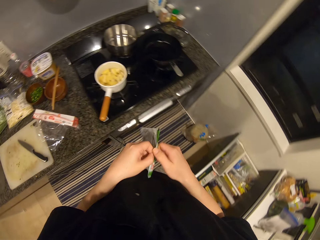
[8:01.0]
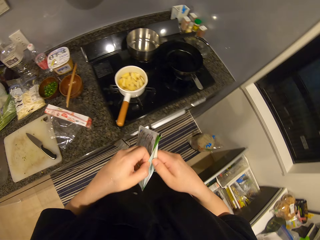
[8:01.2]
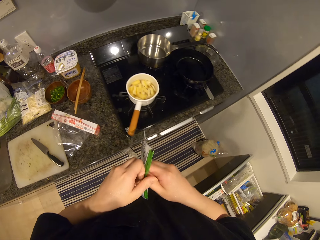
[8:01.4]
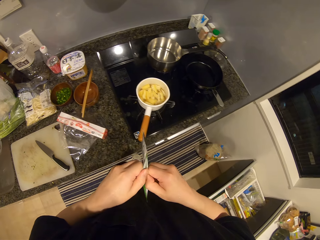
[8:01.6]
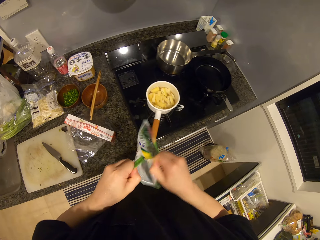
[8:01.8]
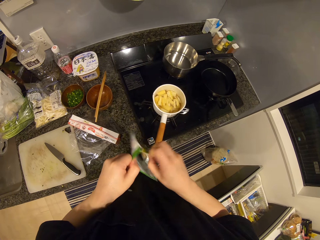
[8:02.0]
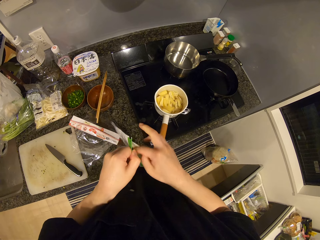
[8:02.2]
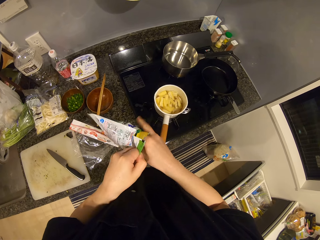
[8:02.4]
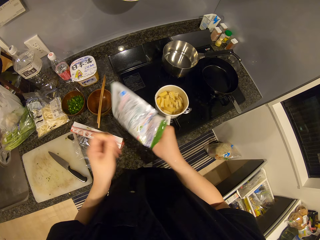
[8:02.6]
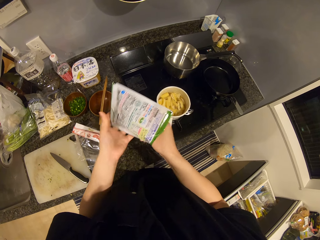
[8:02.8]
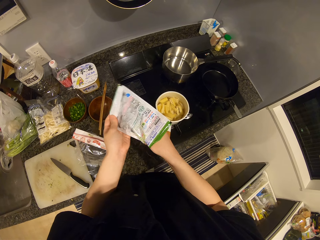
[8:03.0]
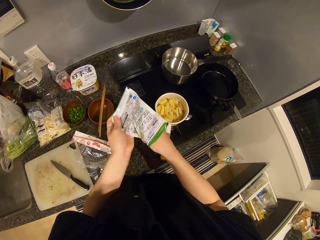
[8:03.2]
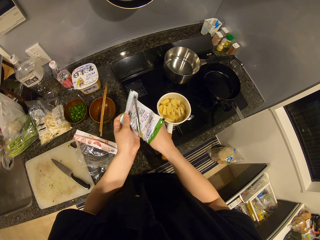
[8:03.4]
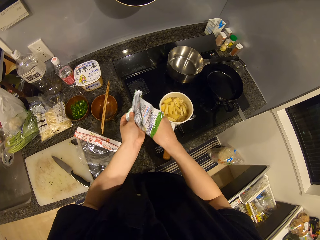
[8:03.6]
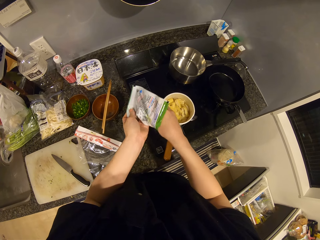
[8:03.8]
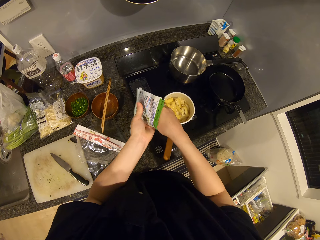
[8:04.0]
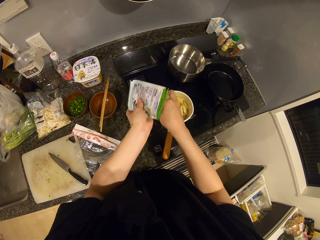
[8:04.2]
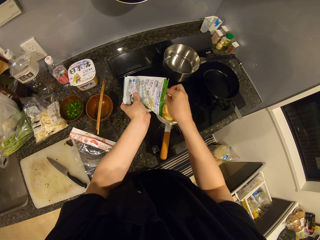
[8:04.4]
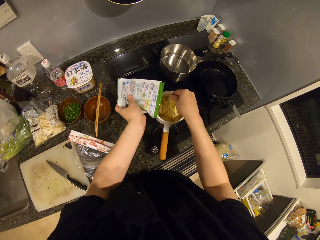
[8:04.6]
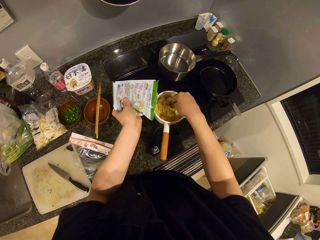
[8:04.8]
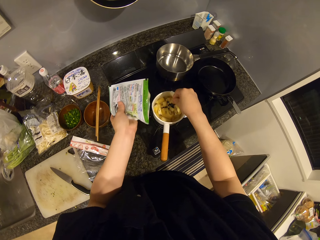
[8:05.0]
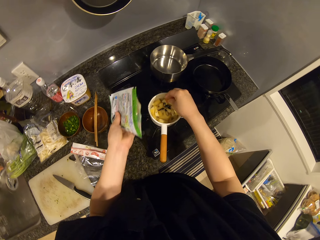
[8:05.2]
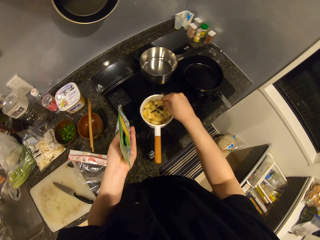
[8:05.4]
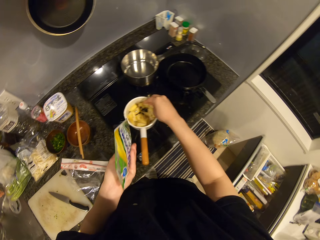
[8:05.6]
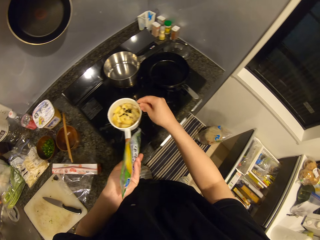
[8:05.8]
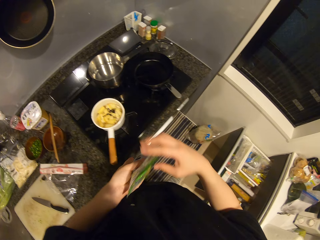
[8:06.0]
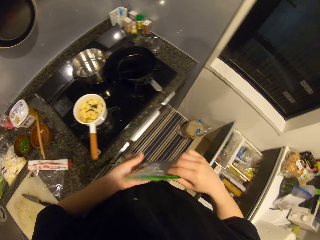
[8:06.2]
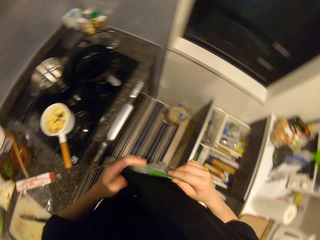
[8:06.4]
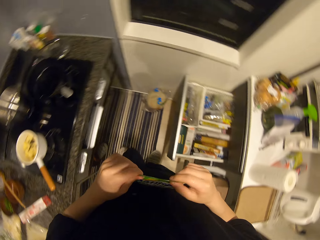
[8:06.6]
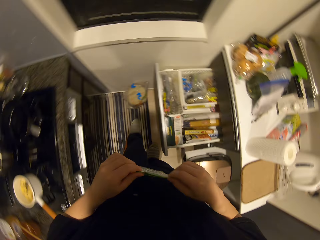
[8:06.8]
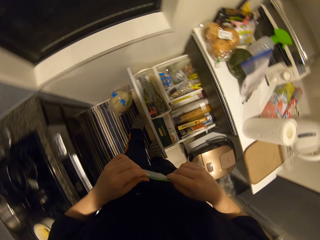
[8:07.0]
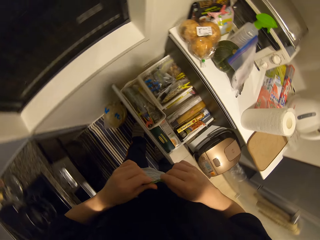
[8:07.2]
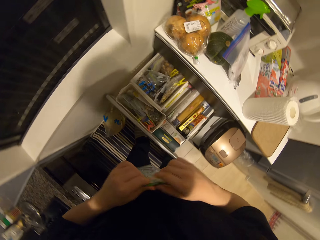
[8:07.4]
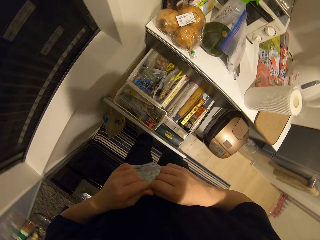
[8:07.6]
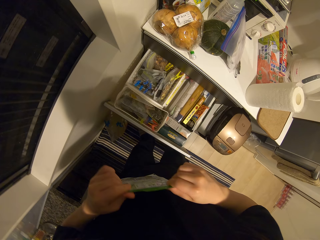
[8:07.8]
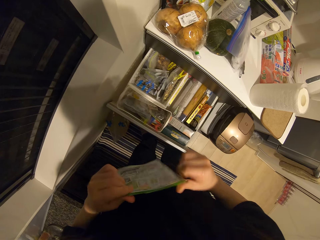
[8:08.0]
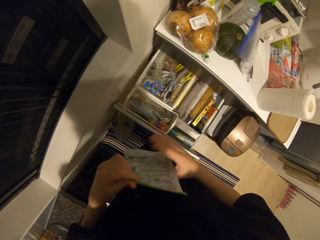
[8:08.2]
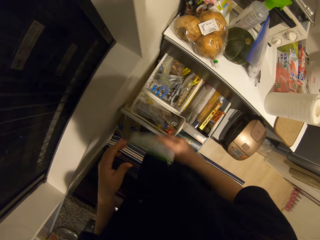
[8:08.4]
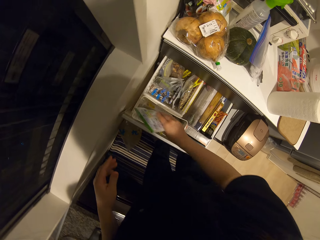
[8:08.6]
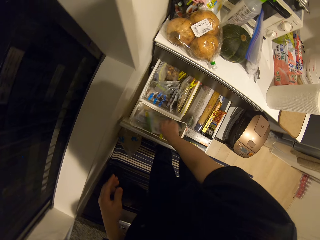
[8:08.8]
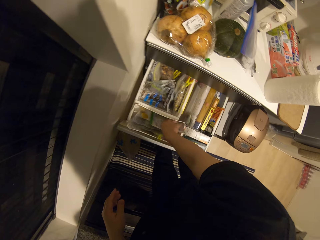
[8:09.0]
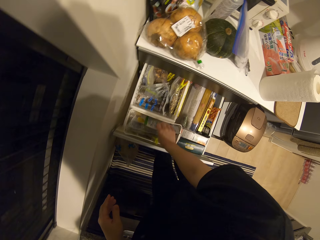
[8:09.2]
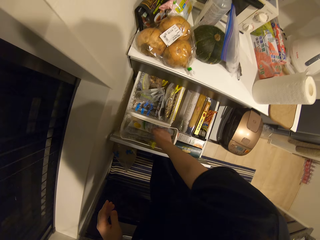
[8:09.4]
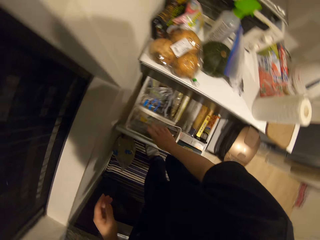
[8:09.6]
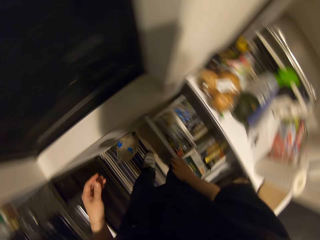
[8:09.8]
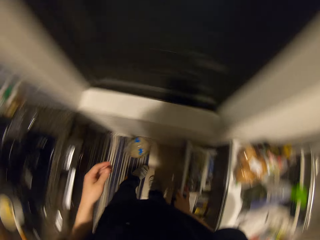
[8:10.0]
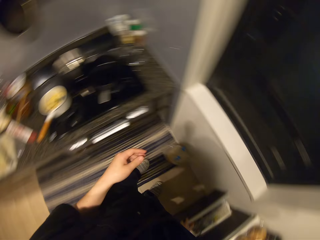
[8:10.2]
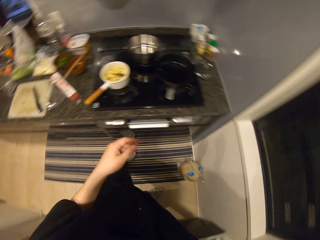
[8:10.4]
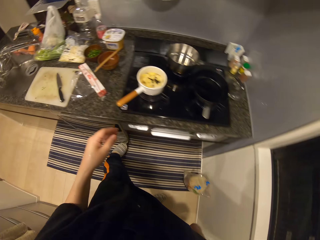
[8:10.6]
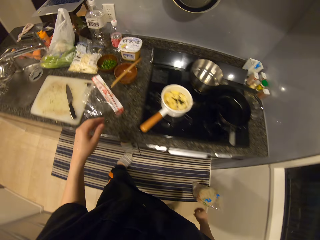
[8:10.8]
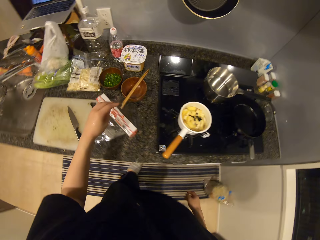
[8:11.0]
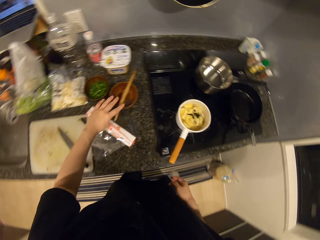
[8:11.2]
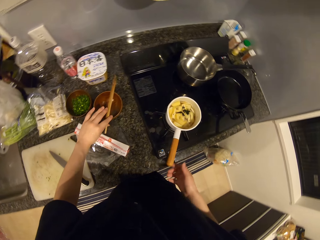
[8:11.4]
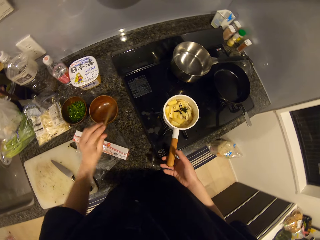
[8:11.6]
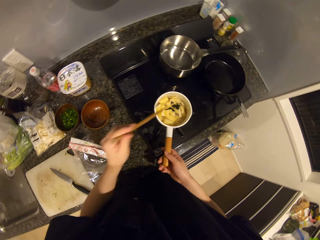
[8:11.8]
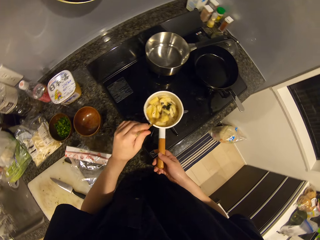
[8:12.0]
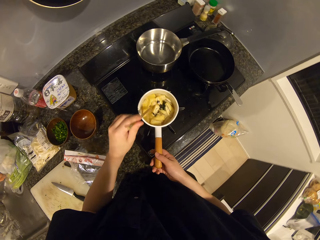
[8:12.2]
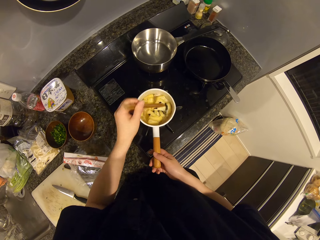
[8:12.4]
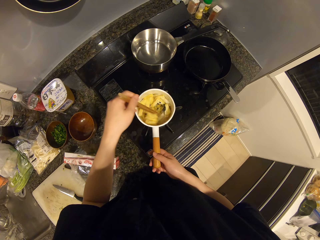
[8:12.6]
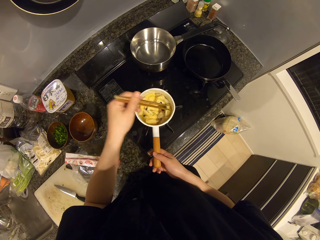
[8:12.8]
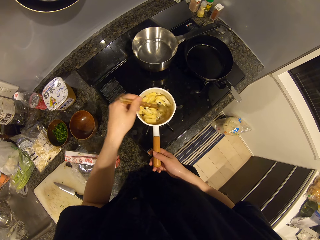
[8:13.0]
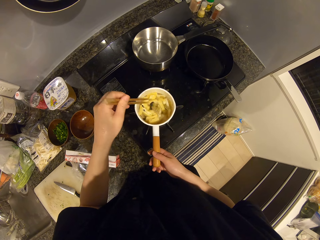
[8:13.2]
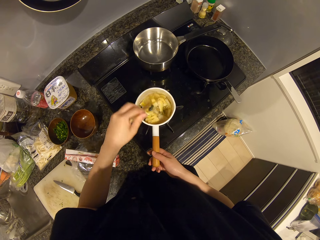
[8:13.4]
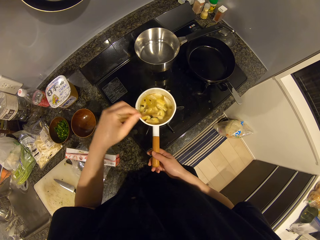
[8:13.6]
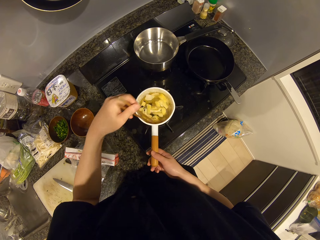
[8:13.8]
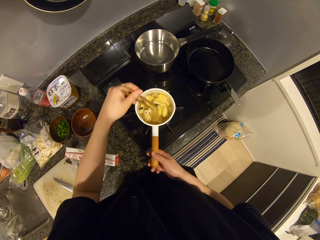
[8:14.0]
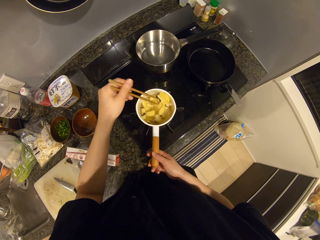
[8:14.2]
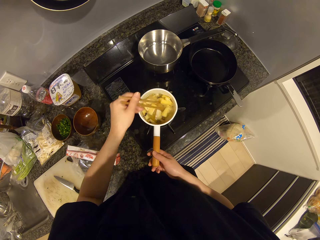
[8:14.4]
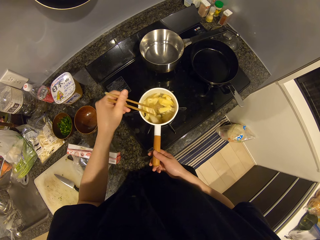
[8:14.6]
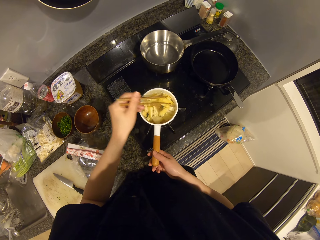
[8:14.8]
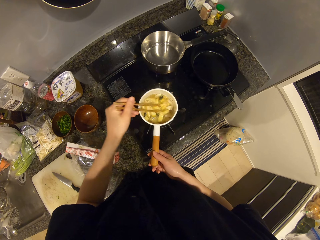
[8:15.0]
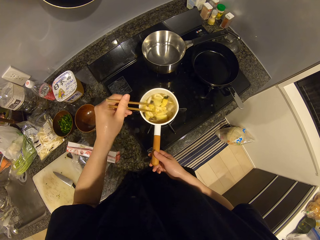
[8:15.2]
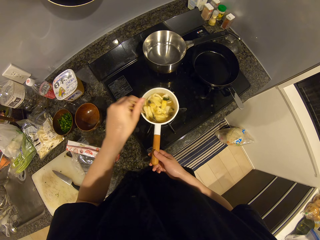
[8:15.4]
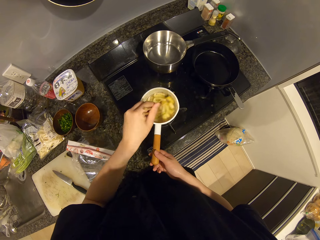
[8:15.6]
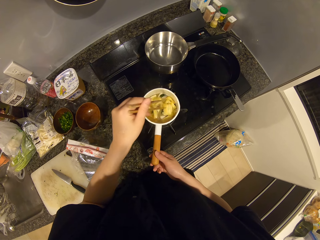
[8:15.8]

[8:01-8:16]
The camera wearer opens the pack of mint leaf. They take mint leaf from the pack. They sprinkle the mint leaves in the soup. They seal the pack of mint leaves, place the pack of mint leaves in the drawer and close the drawer. They pick up the chopsticks. They stir the soup on the cooker with the chopsticks.

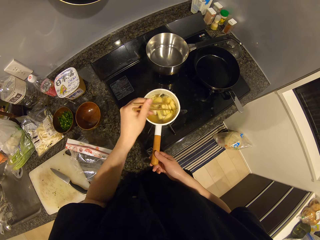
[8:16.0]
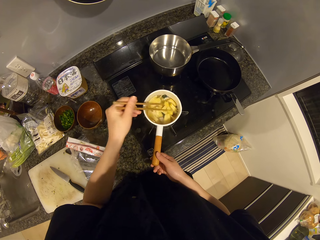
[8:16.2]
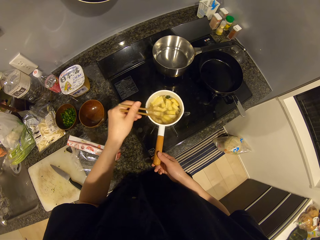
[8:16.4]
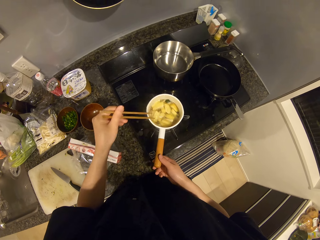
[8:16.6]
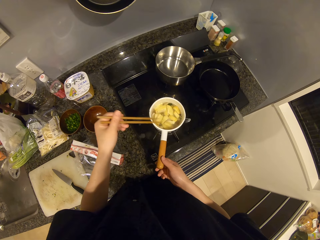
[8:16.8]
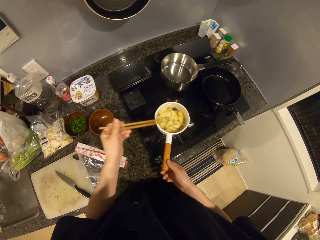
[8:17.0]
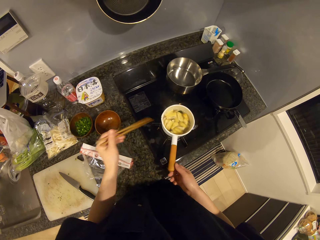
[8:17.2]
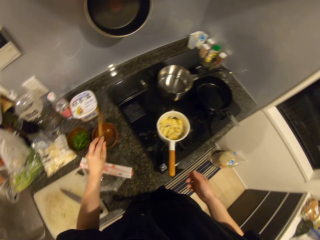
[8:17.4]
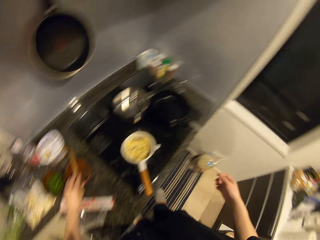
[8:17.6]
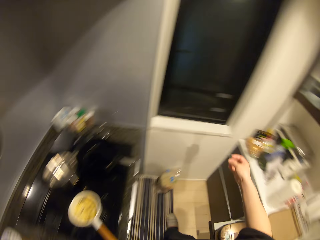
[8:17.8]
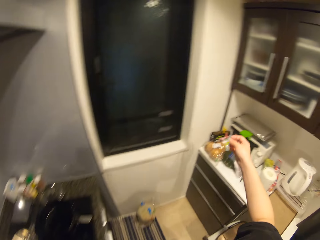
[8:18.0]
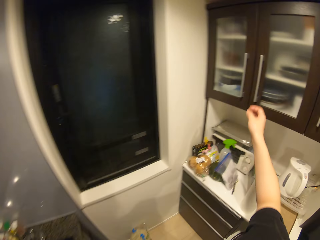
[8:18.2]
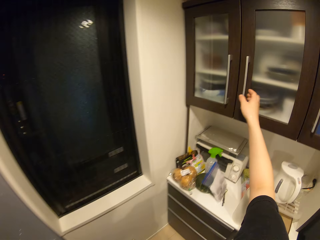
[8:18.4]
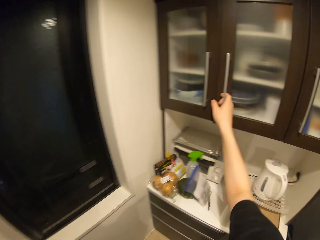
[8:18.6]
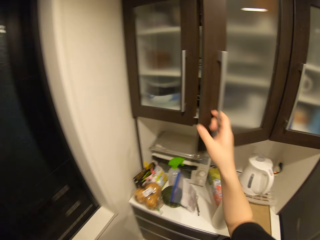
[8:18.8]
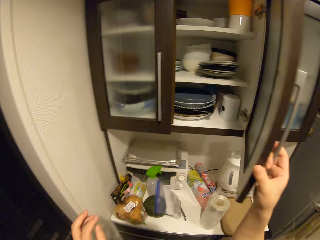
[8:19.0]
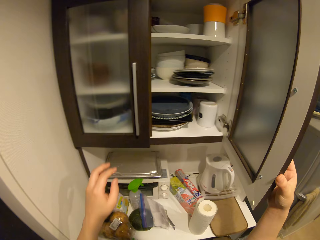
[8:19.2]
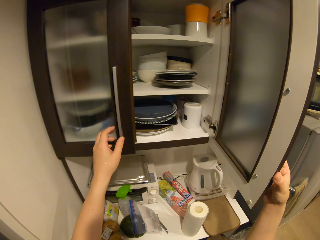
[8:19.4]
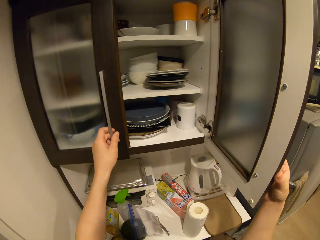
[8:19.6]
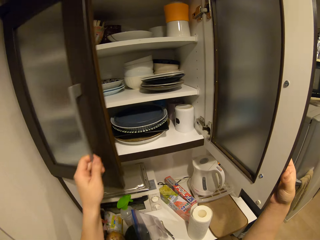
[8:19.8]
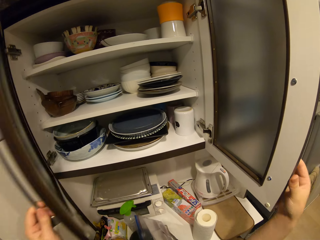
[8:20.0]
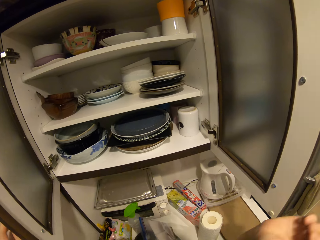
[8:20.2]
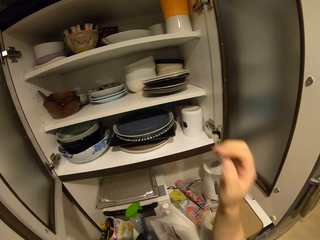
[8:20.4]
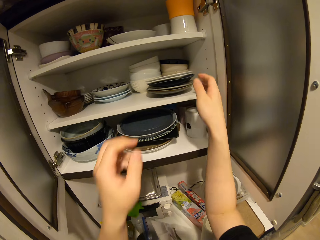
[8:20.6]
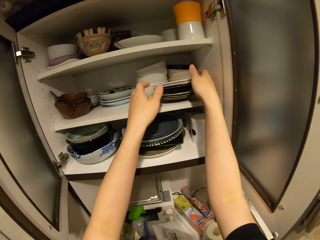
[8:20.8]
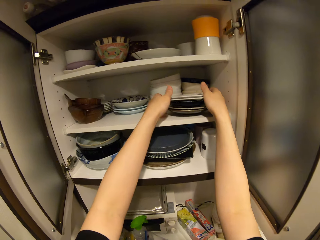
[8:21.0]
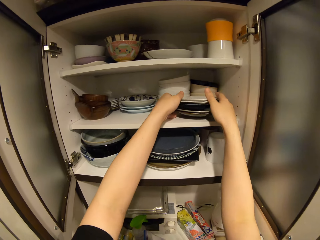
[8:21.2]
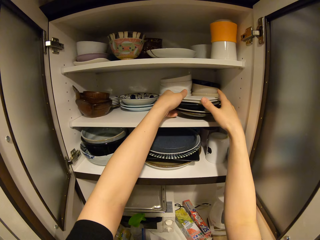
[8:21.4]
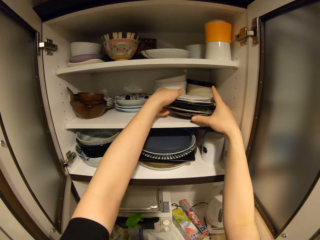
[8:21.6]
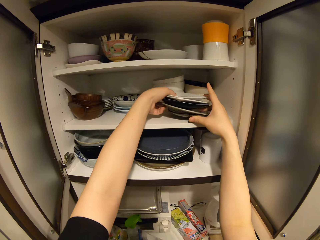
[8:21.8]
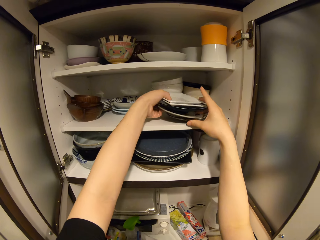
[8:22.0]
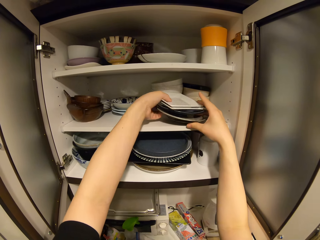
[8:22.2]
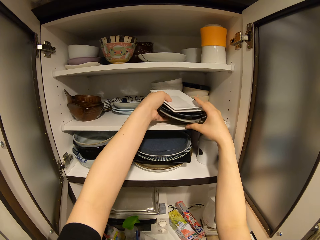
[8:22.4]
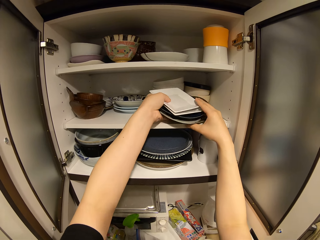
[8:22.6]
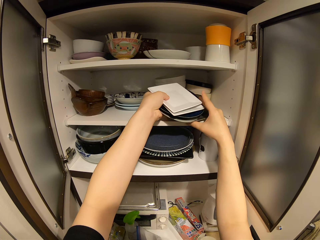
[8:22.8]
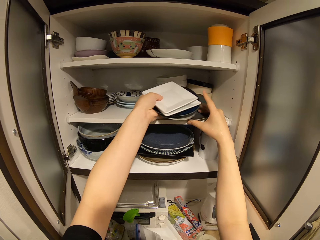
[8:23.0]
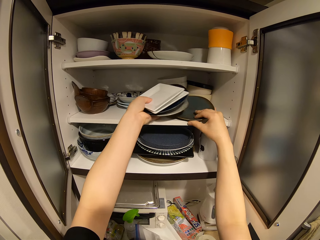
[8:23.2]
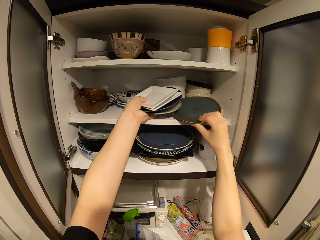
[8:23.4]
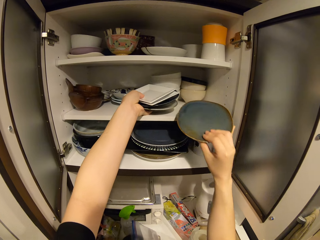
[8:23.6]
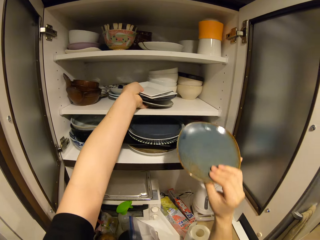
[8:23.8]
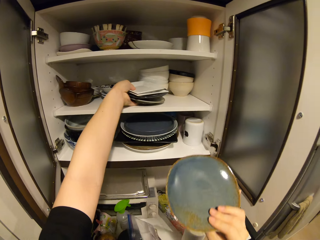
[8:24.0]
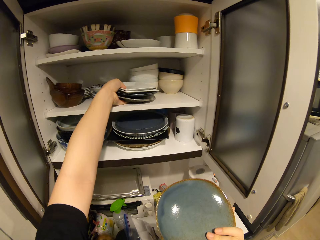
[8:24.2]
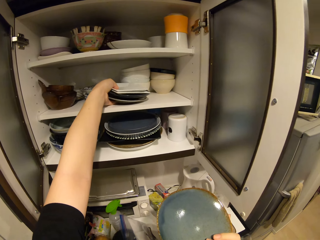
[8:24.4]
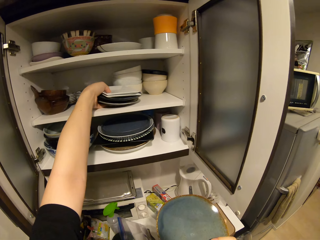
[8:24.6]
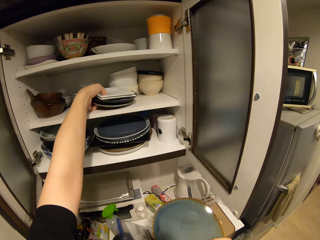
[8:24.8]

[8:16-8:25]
The camera wearer drops the chopping sticks. They open the cabinet. They bring out a plate from the cabinet.
